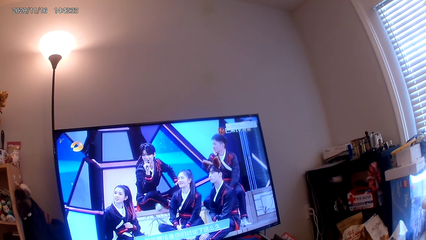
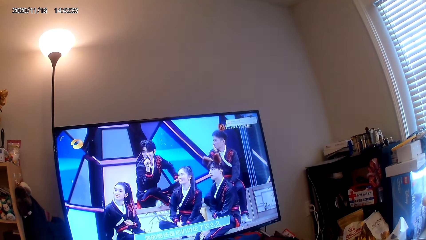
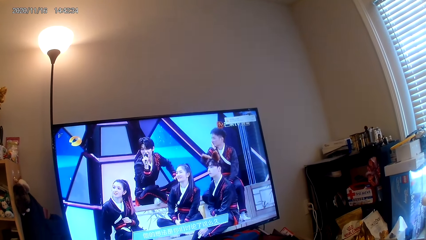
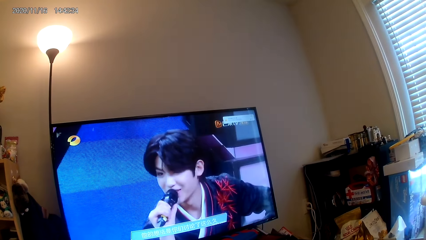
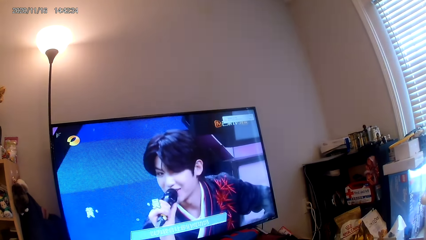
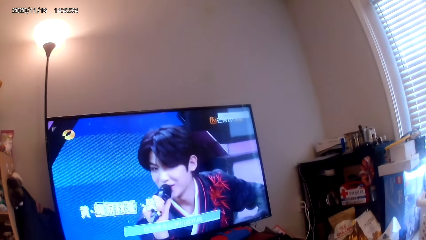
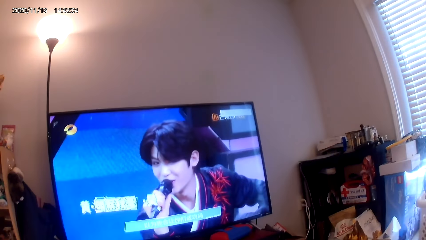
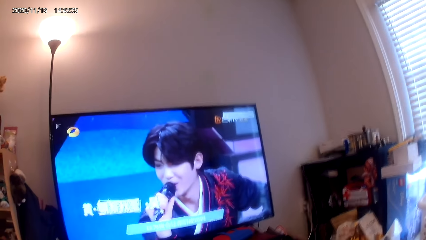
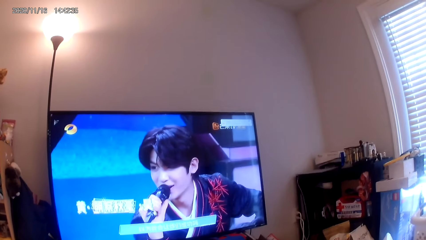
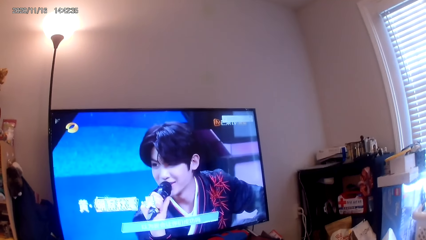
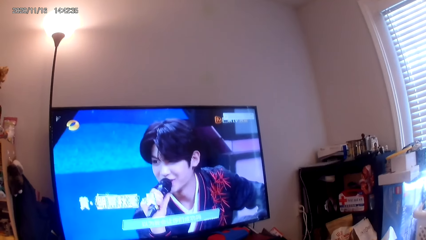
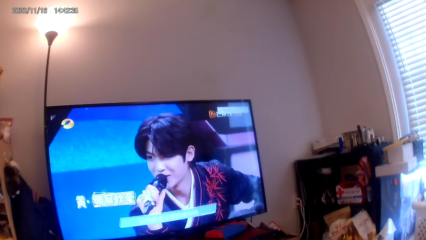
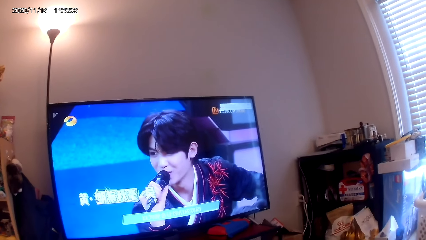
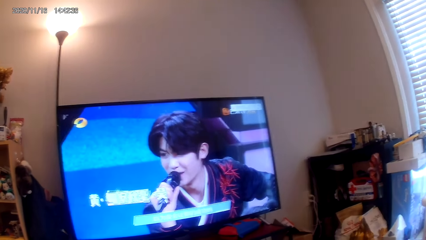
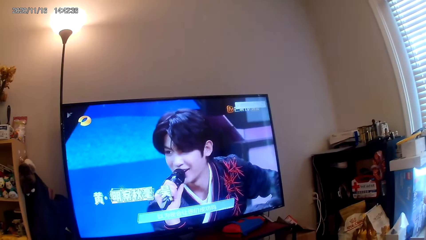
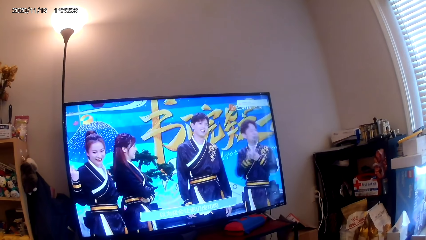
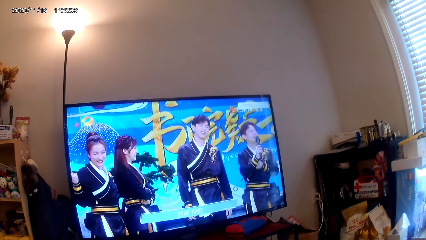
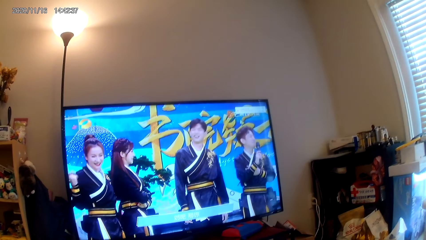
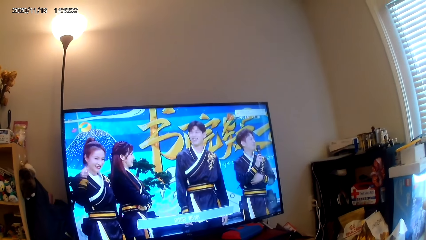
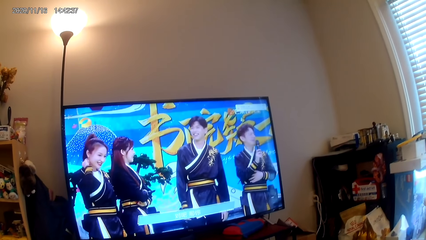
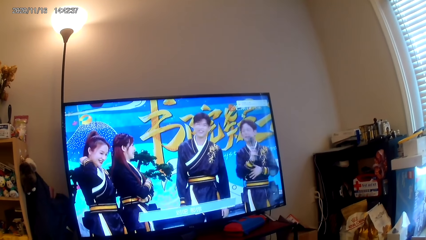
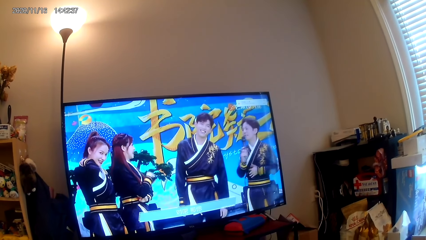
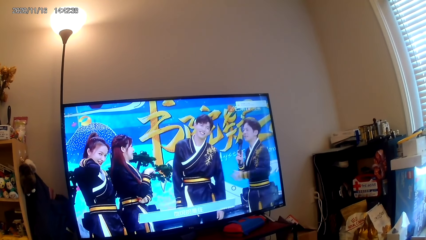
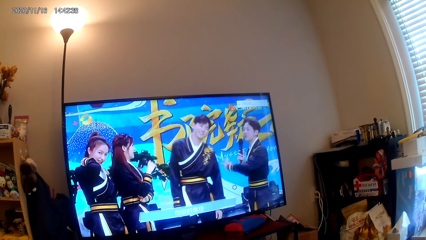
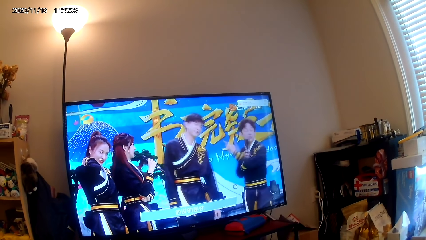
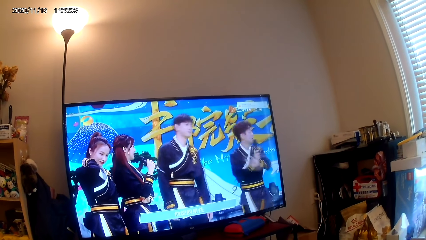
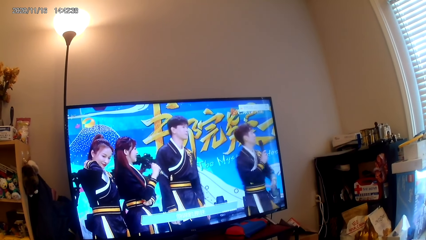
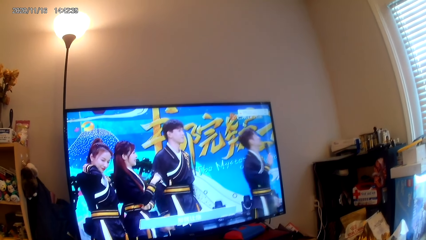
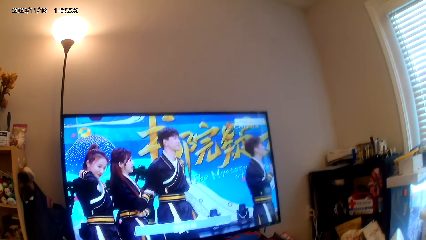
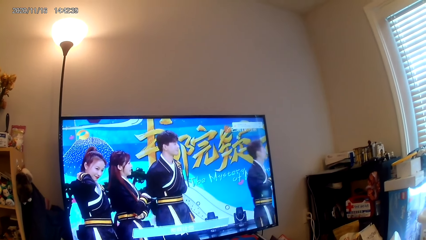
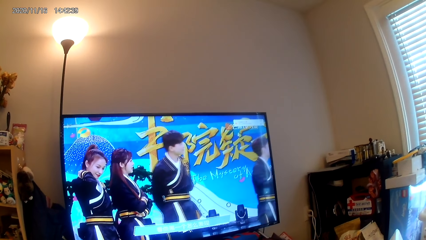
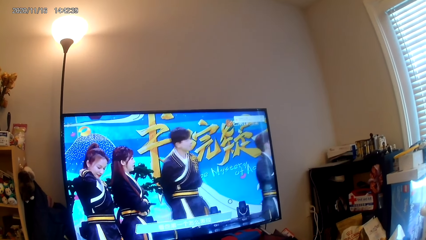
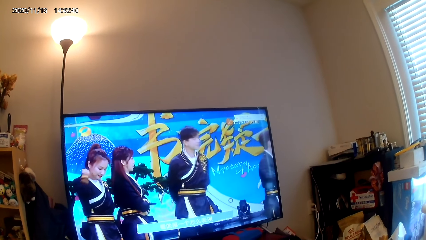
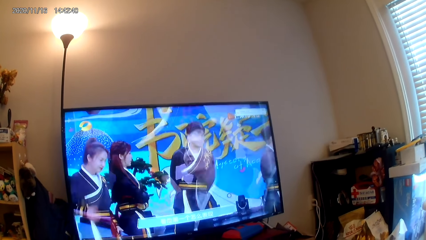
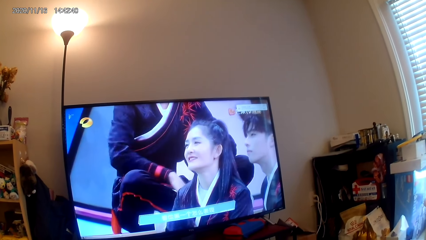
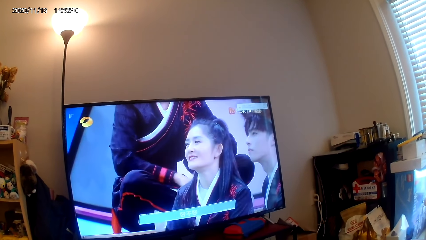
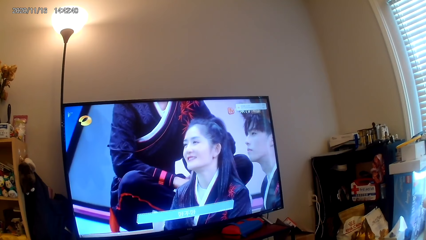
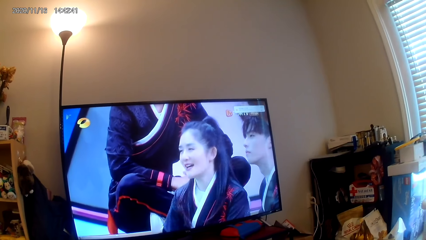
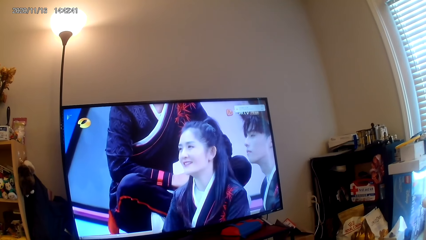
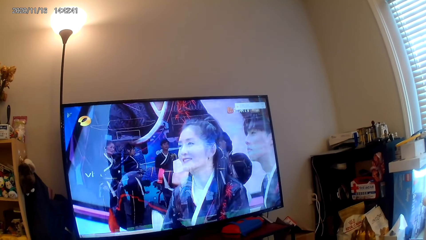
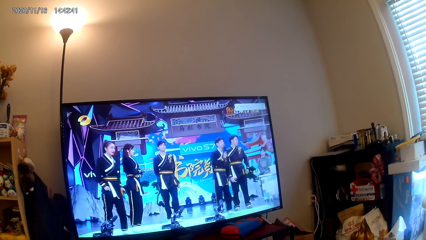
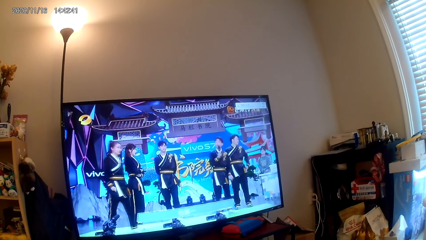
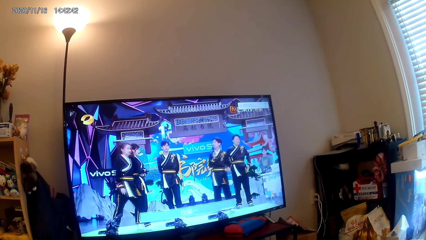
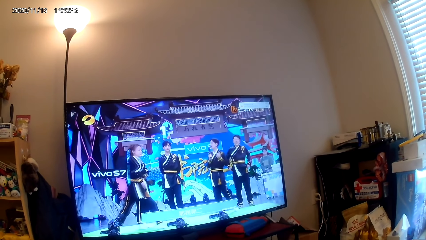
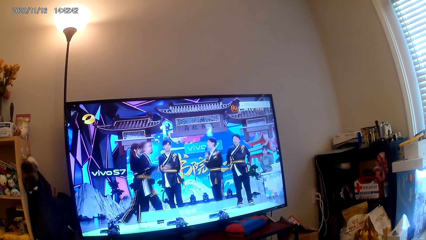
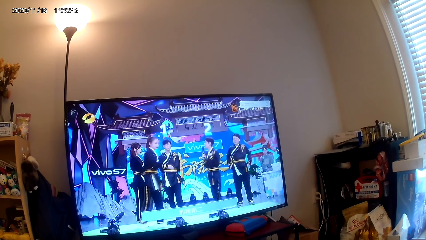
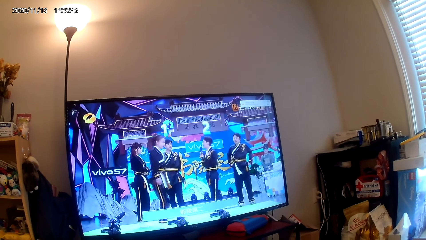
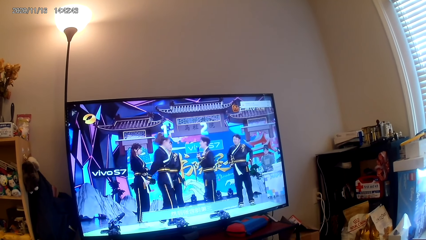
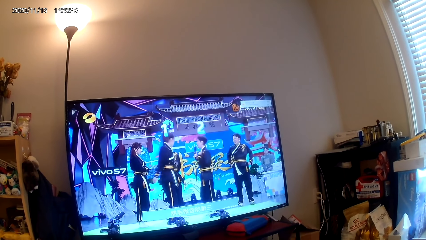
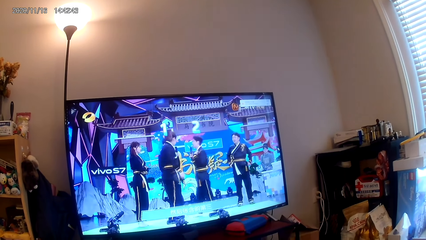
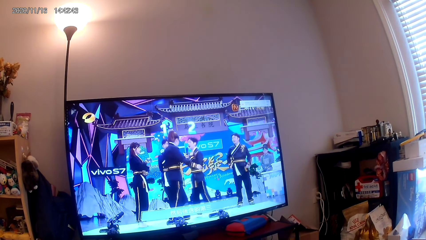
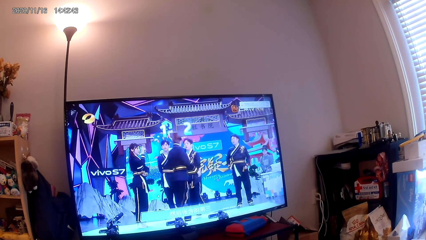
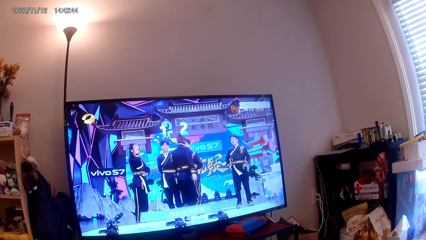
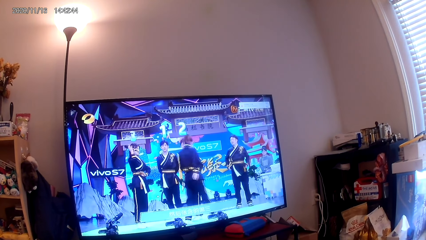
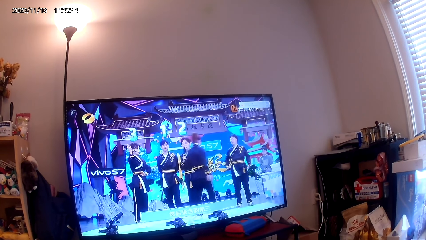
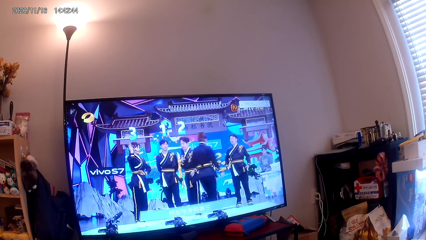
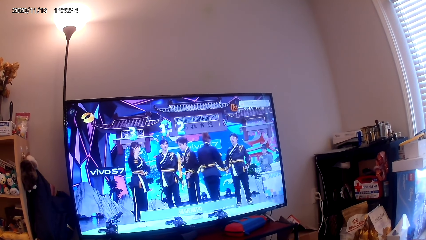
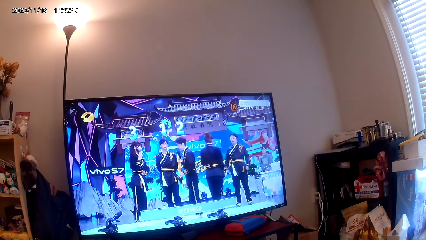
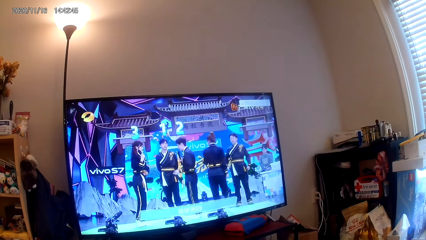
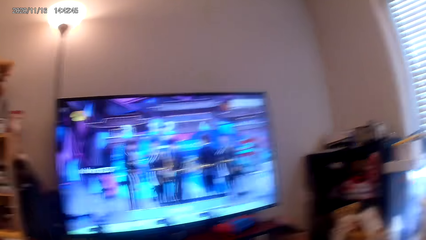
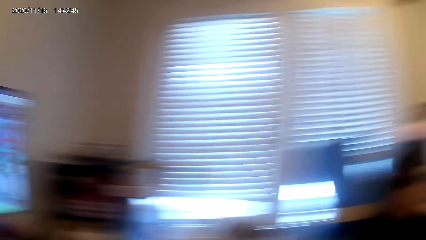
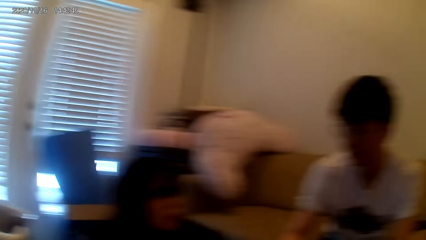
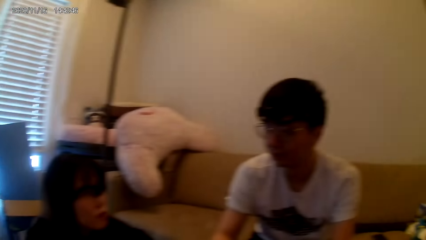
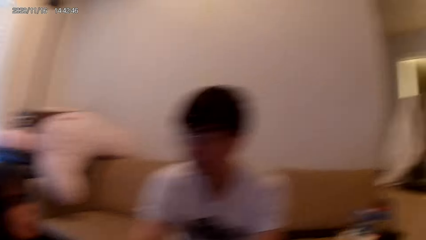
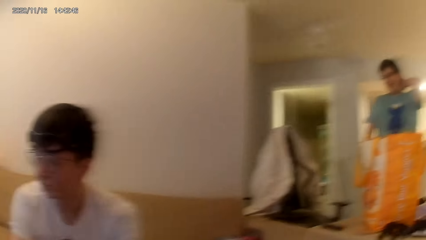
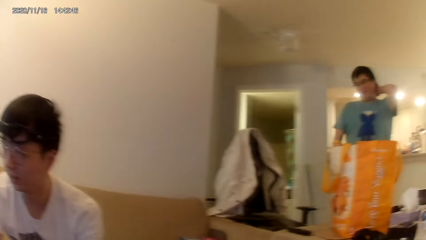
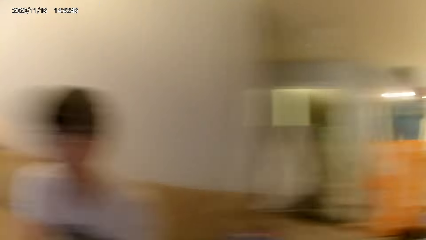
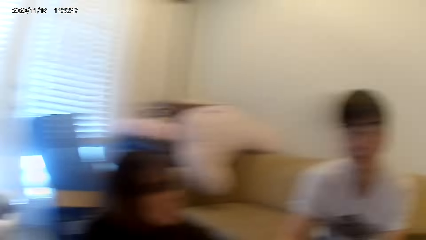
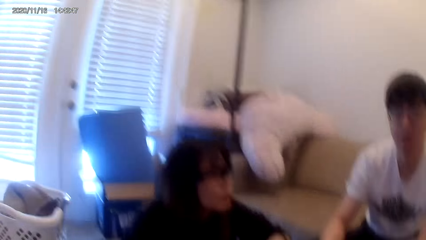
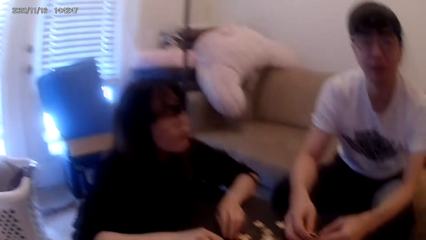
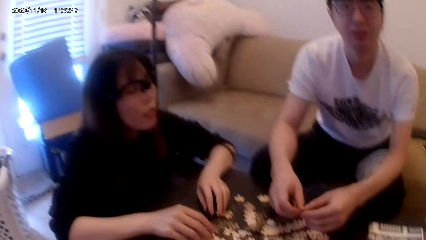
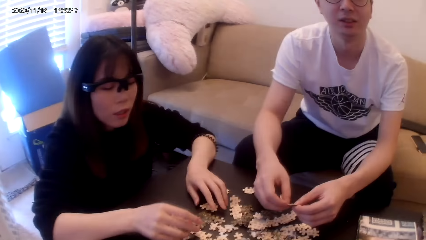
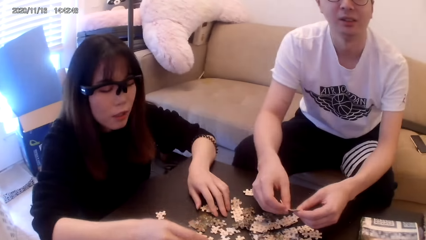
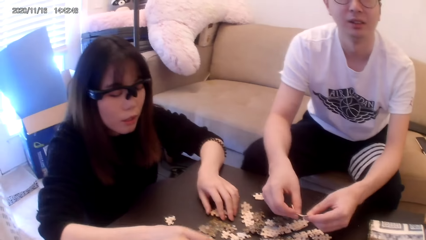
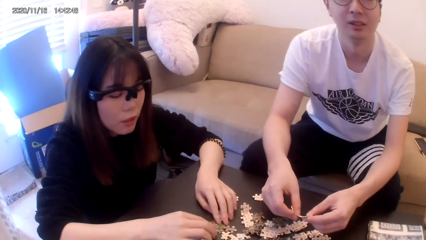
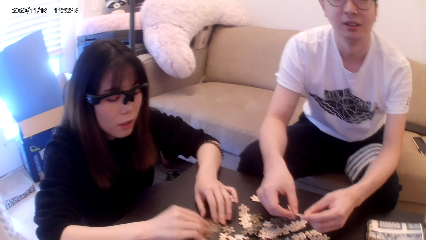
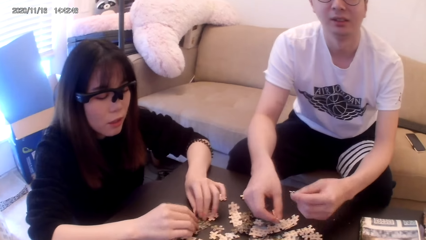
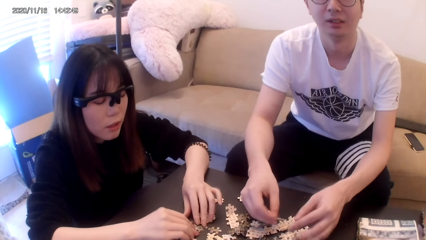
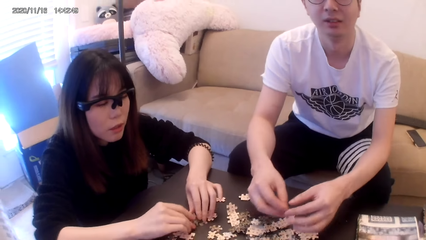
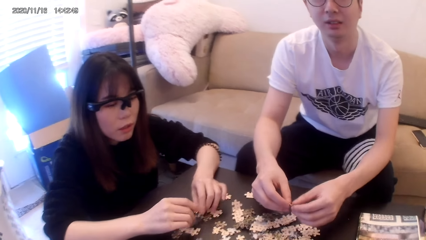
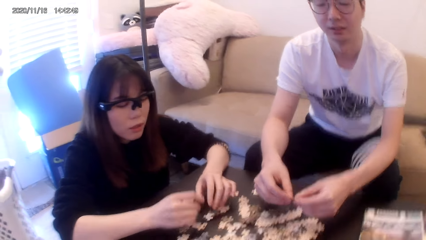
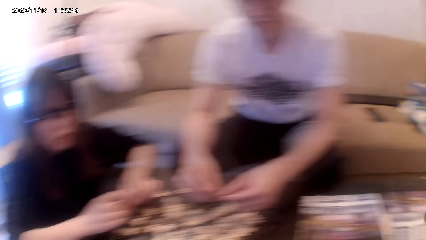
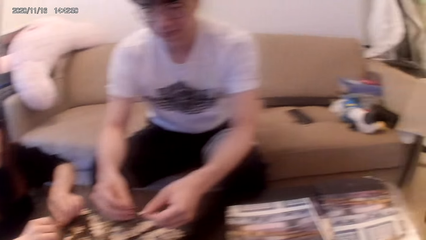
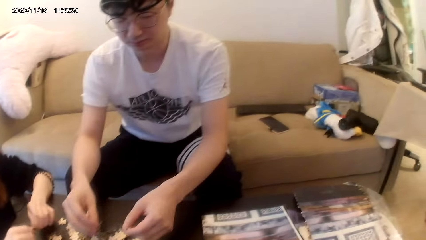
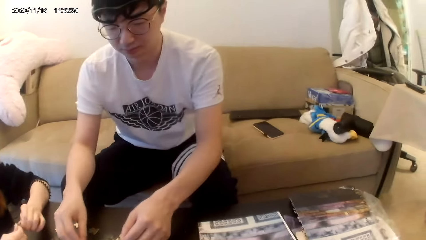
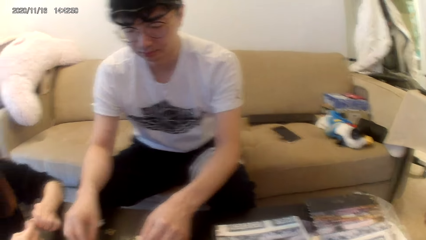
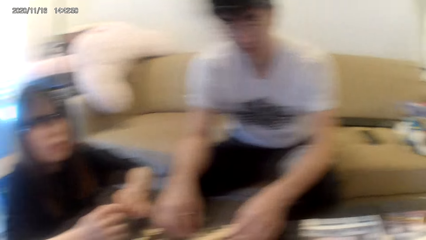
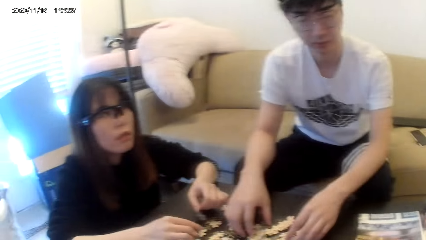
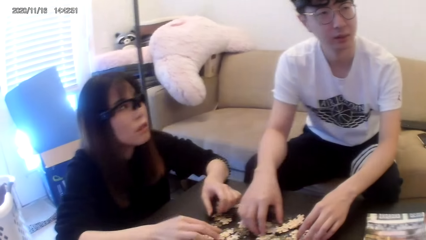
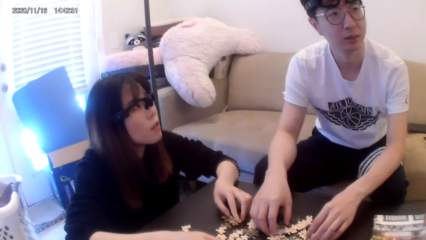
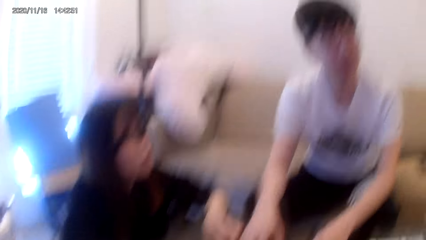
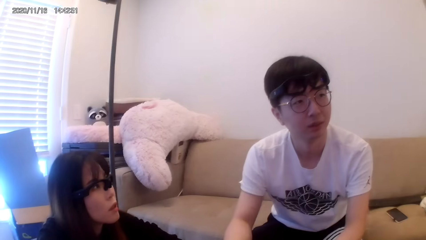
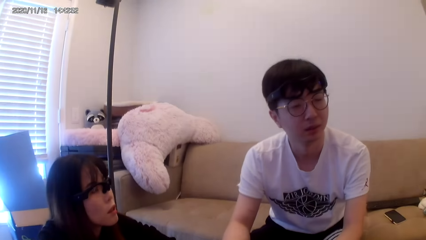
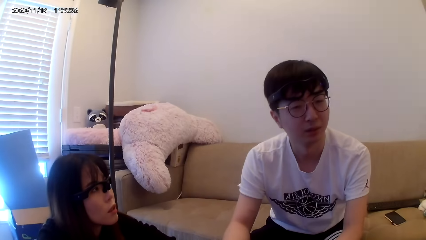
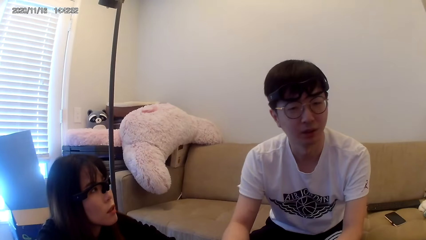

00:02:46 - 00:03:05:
The camera wearer looks around.
